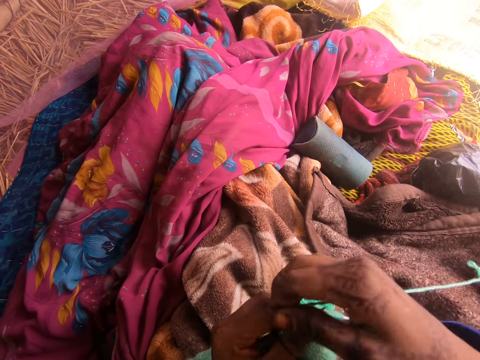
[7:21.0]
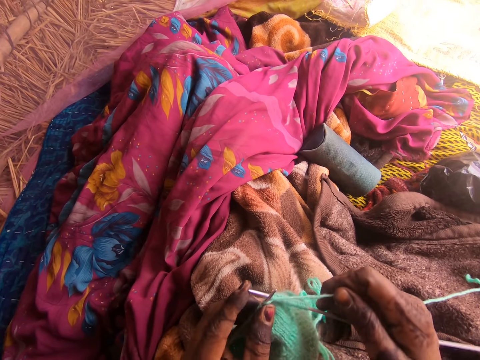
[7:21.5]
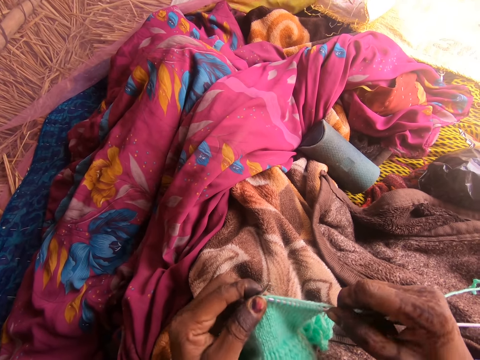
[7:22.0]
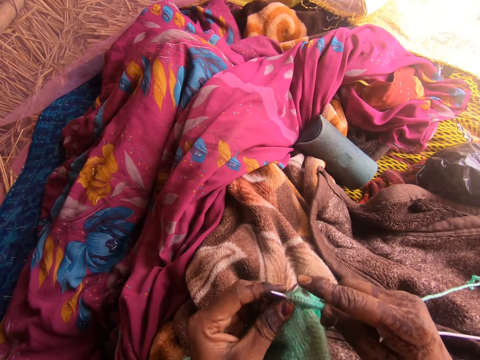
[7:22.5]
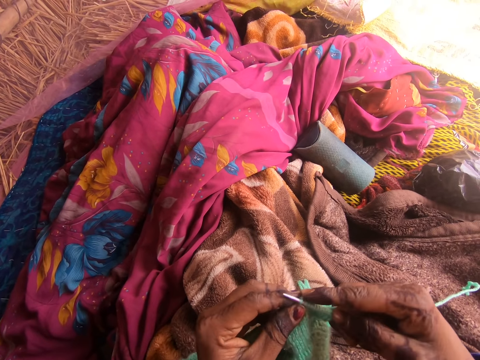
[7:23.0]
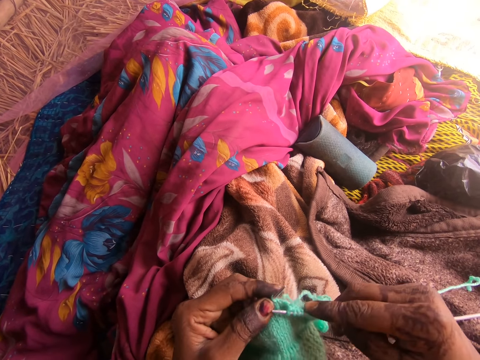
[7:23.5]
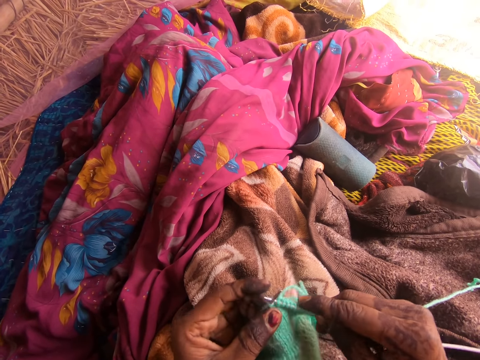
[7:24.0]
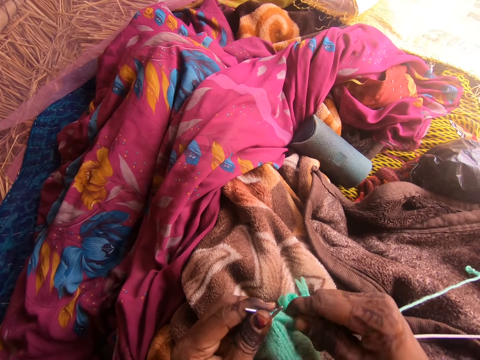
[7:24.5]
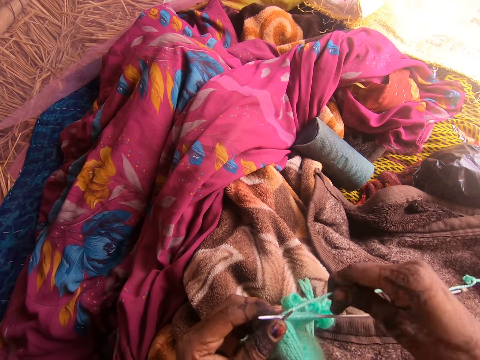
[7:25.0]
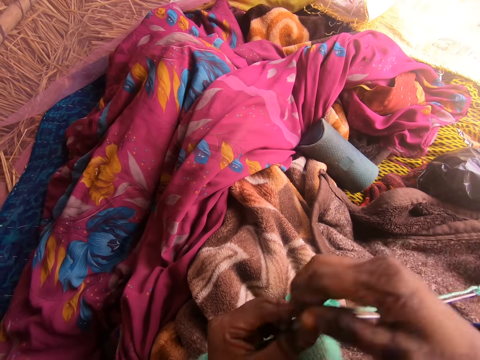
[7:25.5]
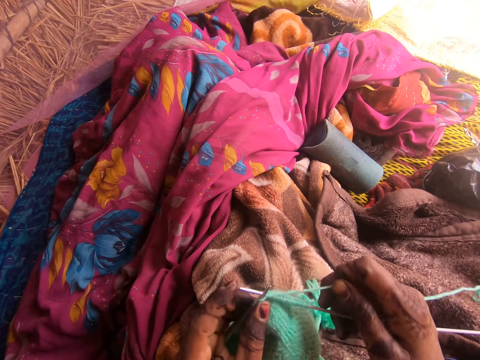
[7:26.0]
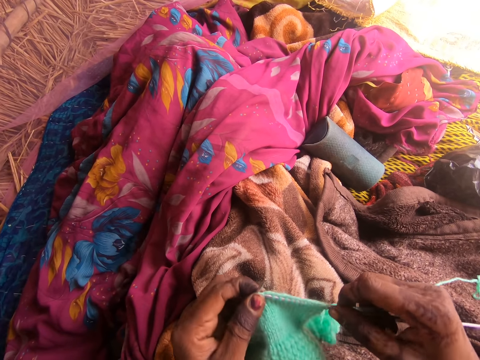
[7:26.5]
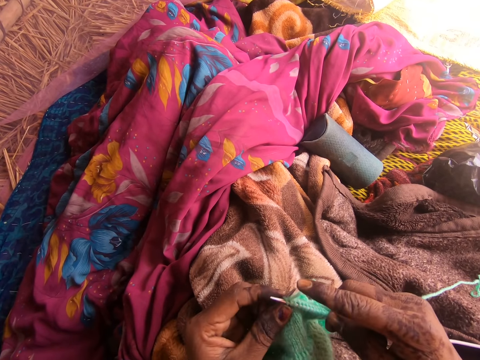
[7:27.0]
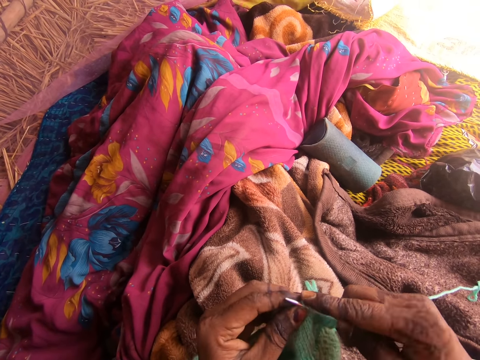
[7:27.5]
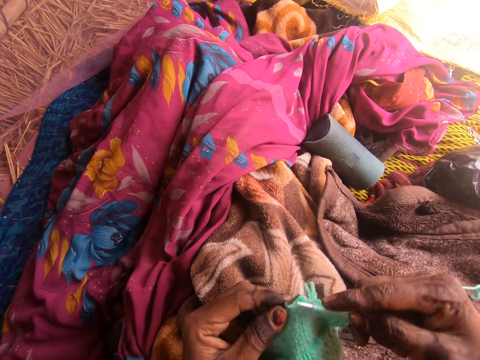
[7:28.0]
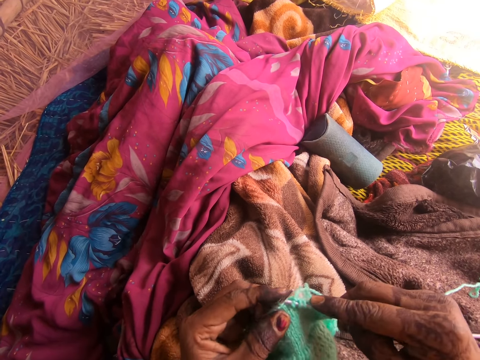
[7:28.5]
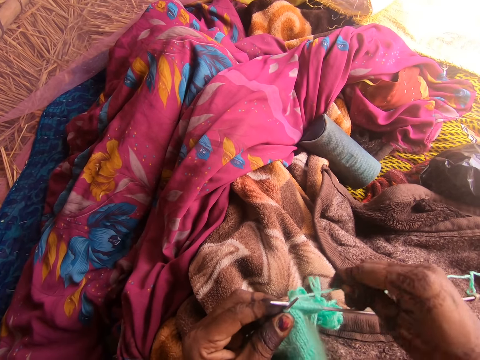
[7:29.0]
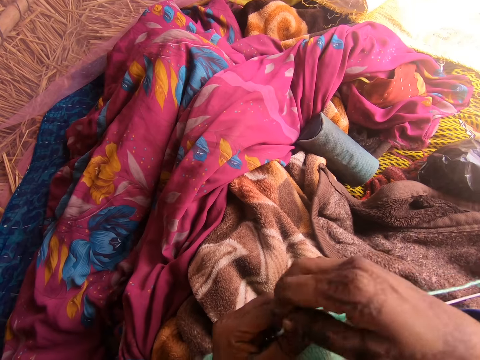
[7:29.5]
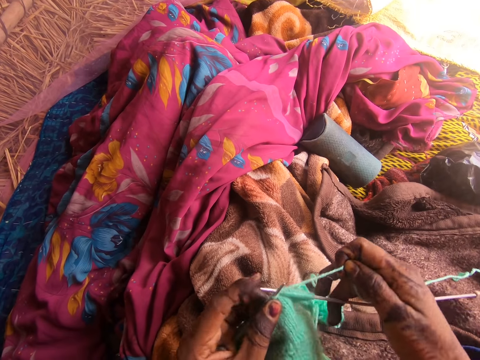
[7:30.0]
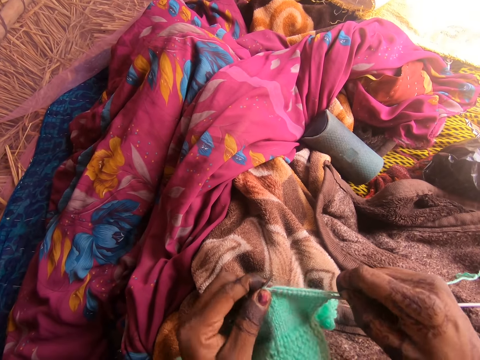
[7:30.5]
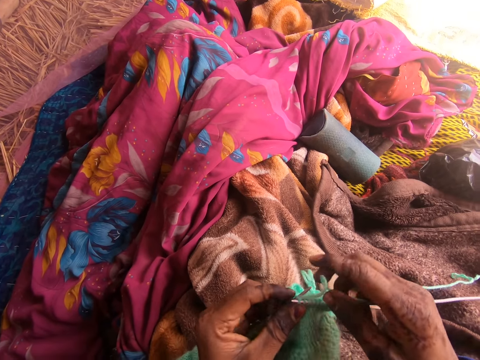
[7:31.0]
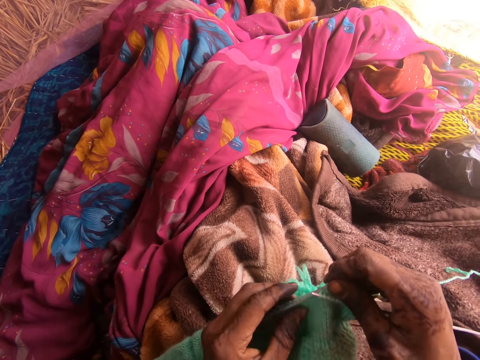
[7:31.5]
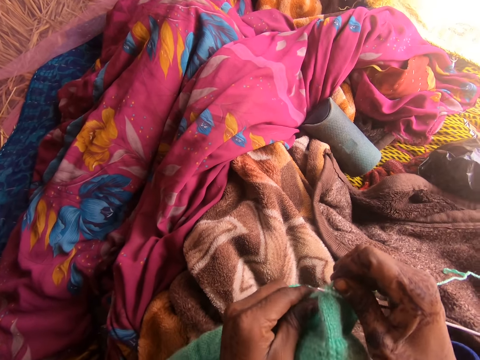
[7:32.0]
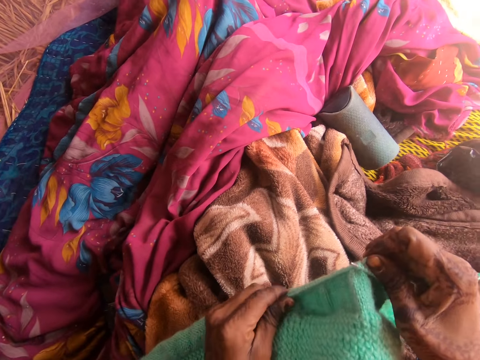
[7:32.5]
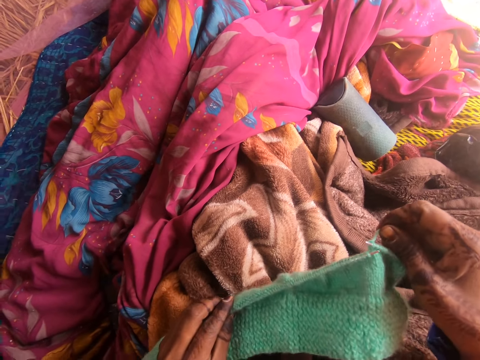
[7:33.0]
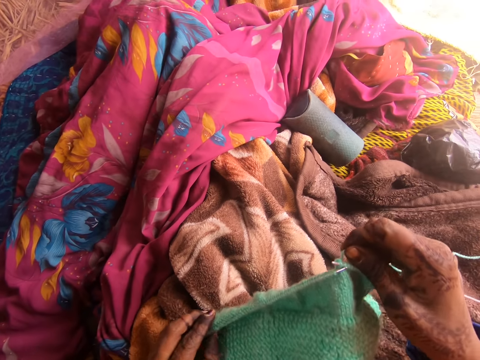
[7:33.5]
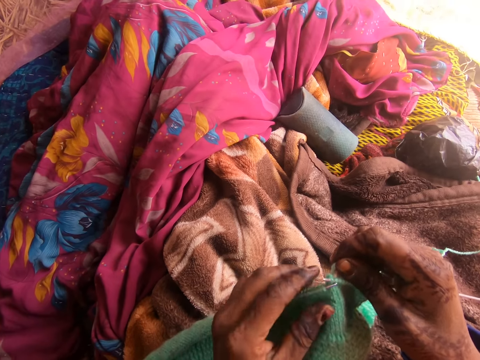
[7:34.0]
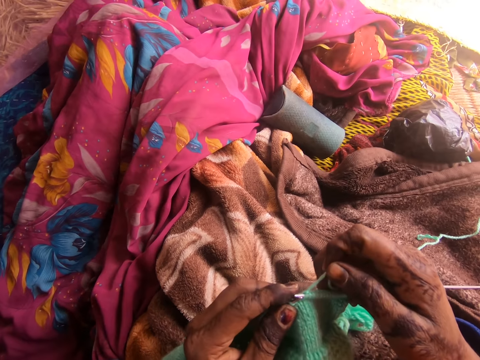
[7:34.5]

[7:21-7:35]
The camera wearer adjusts the fabric in the needle.

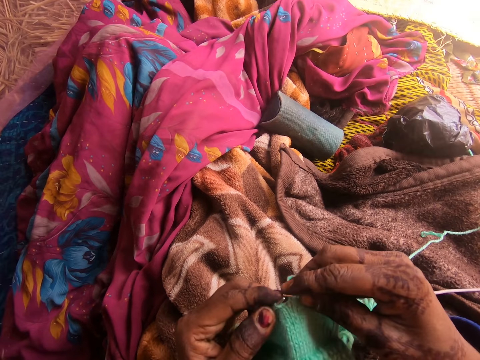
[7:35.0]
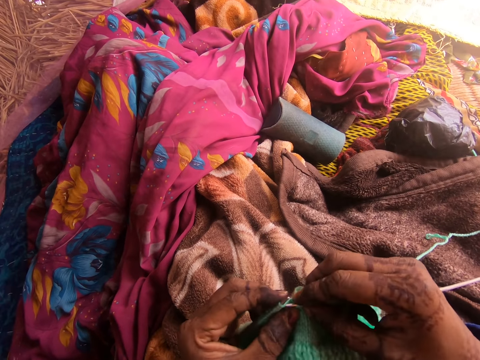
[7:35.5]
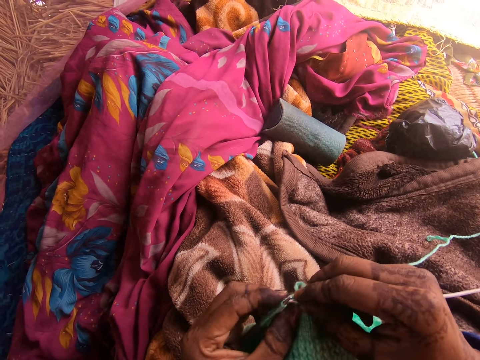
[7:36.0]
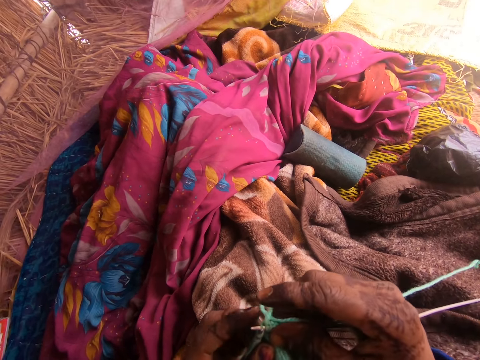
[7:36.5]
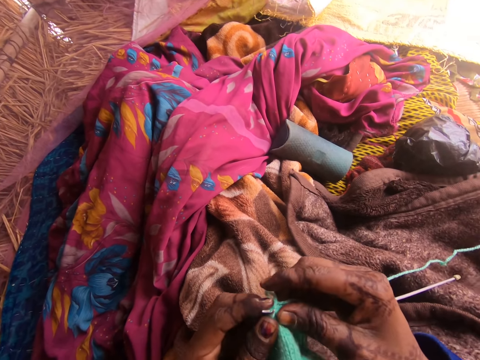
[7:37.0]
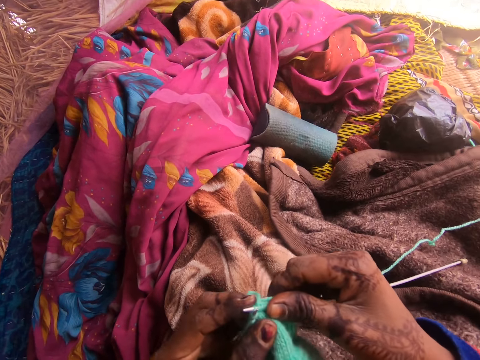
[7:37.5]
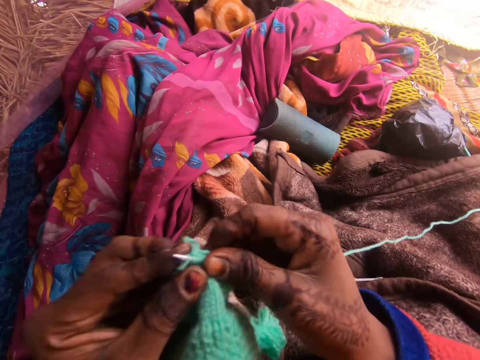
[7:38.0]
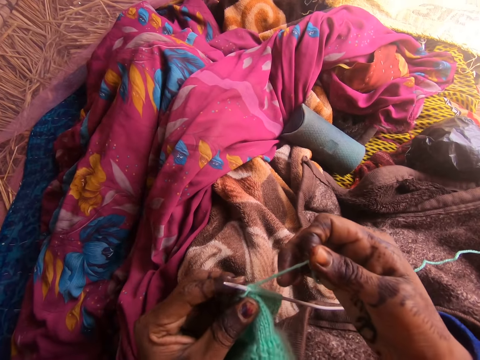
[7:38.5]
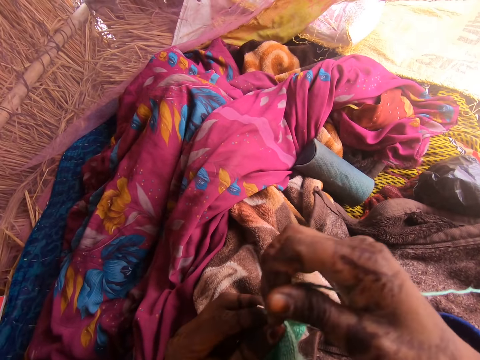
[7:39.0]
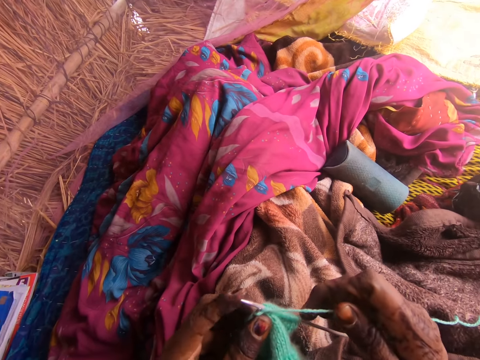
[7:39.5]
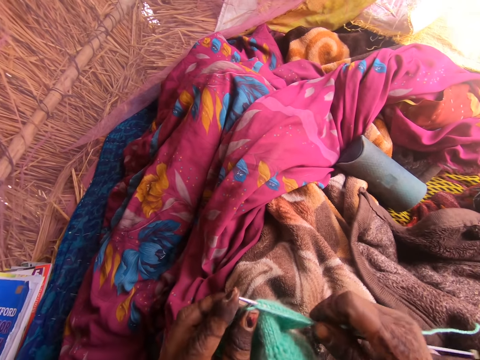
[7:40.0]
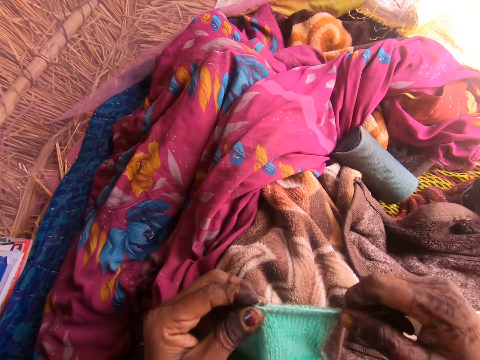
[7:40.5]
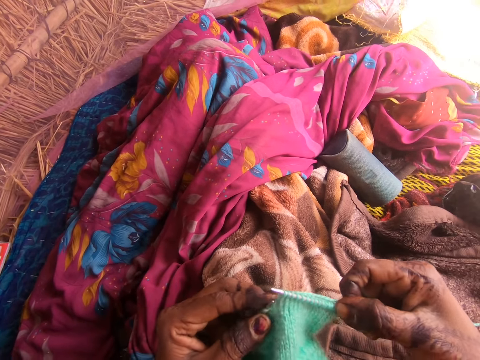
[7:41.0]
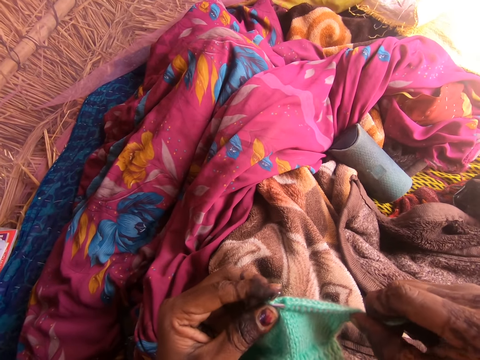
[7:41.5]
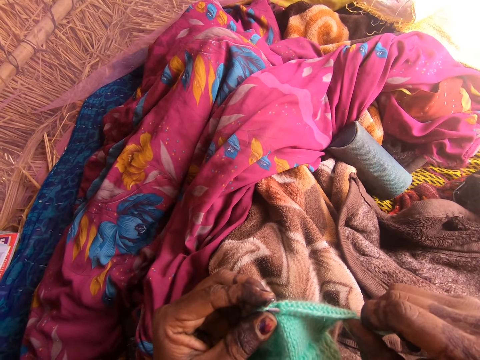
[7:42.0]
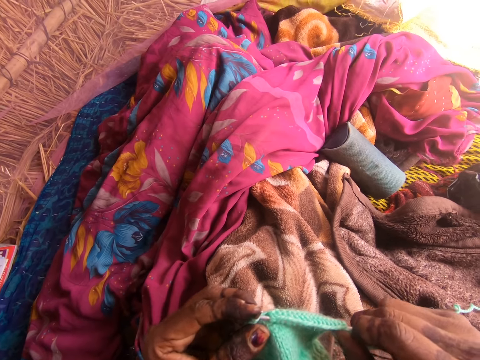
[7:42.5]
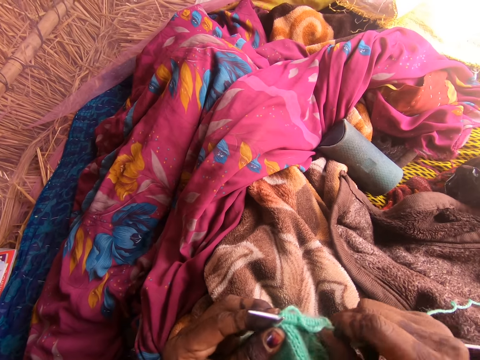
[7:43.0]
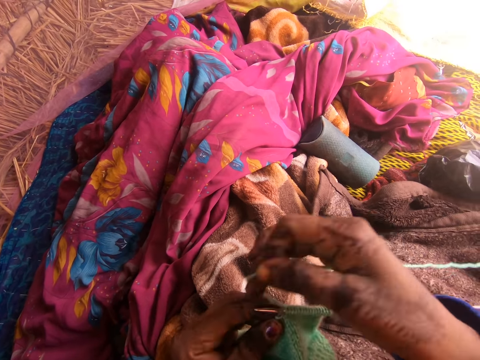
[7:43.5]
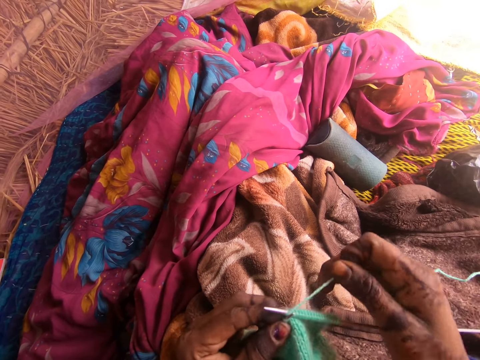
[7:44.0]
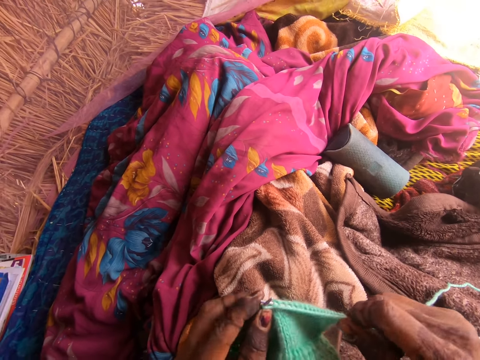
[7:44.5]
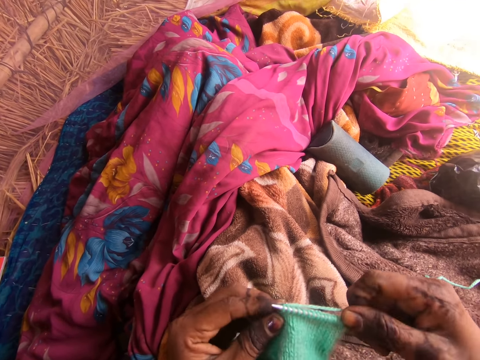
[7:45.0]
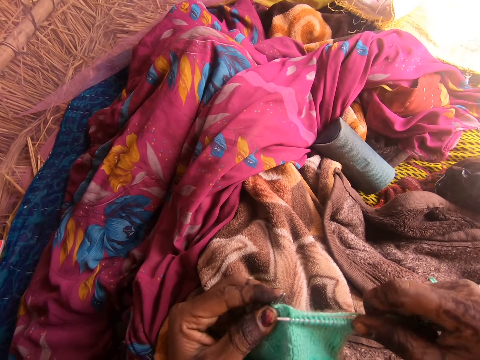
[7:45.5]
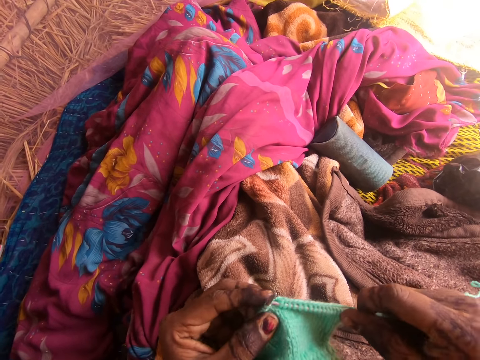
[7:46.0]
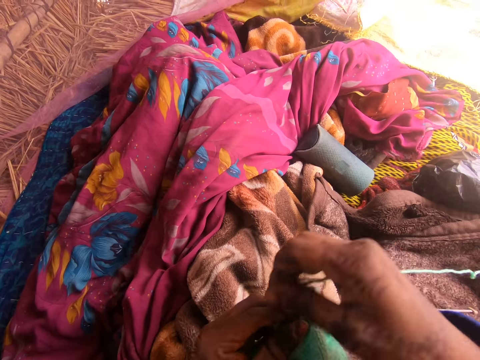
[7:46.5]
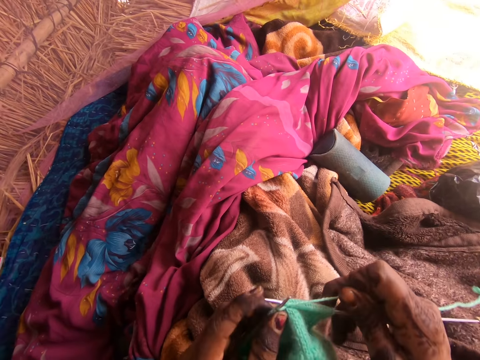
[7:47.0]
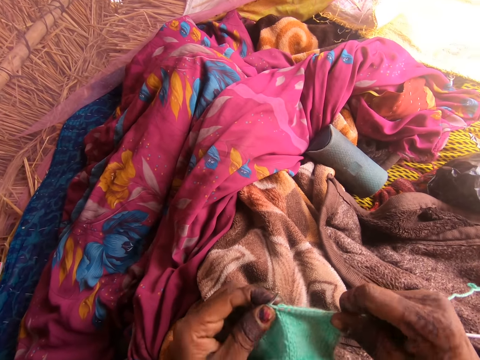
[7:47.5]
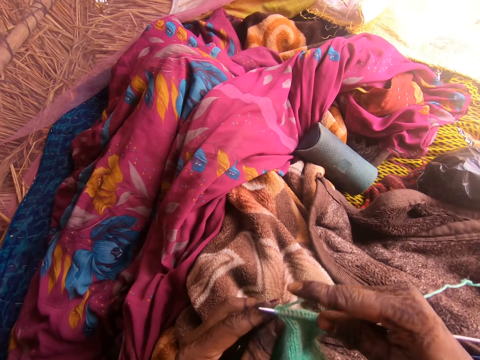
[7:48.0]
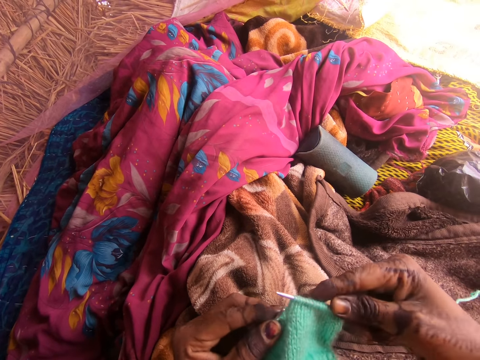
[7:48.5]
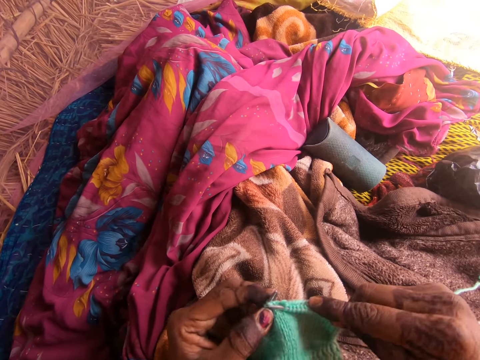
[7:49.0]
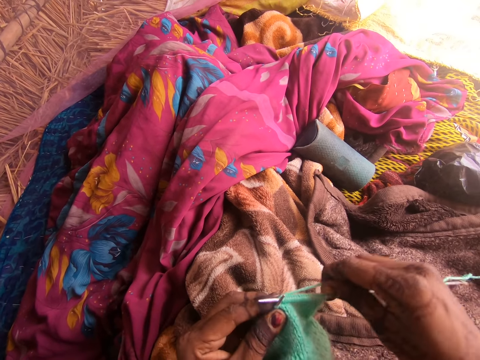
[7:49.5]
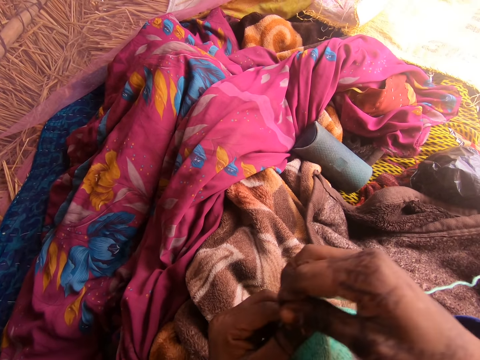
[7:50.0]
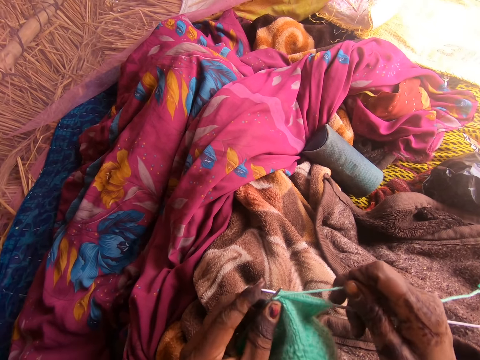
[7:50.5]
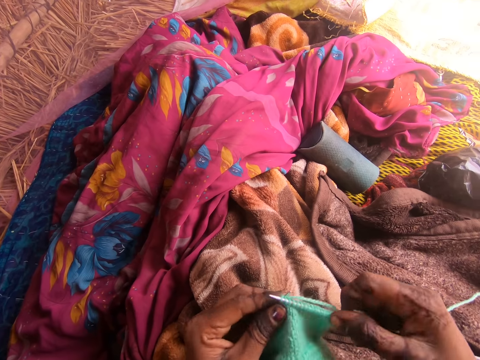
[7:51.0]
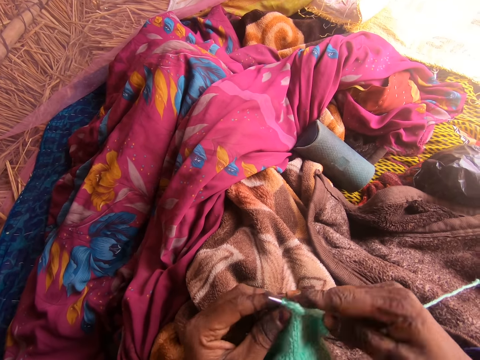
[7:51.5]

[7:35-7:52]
The camera wearer knits the fabric. They adjust the fabric. They knit the fabric.
